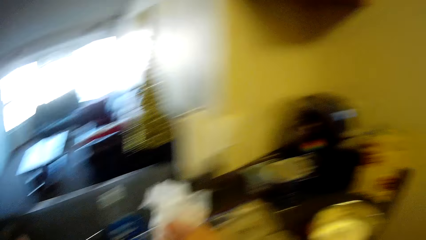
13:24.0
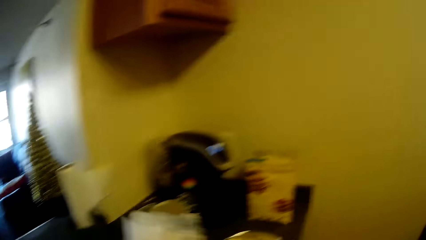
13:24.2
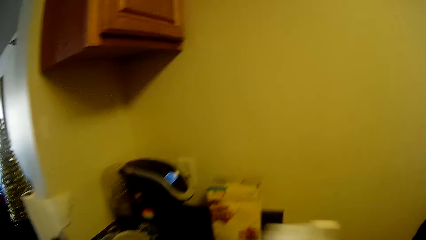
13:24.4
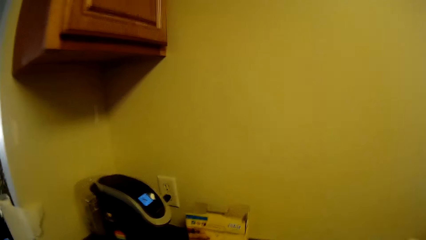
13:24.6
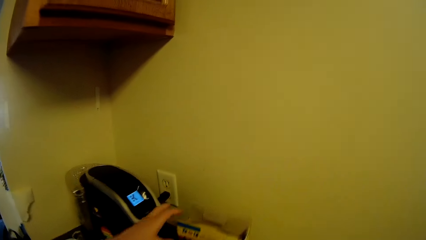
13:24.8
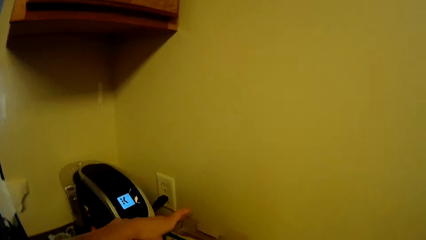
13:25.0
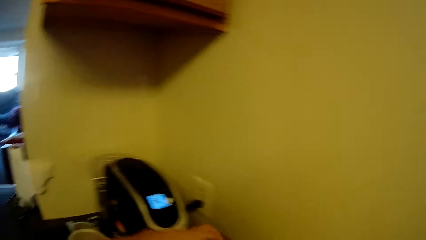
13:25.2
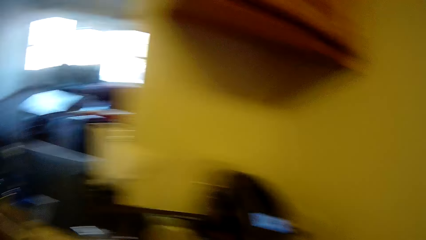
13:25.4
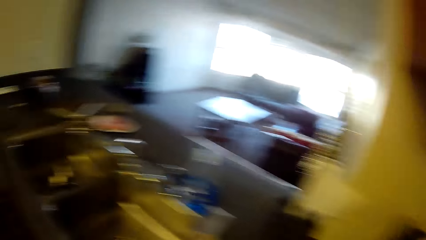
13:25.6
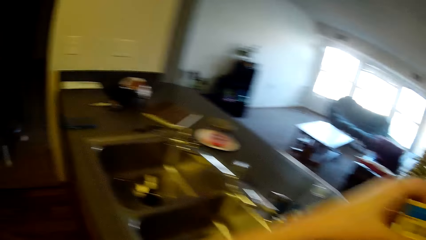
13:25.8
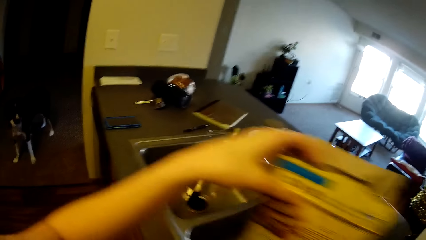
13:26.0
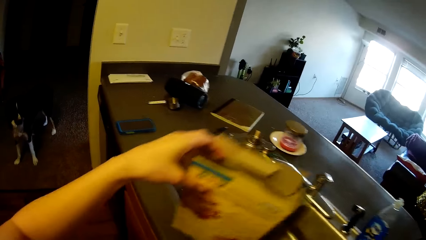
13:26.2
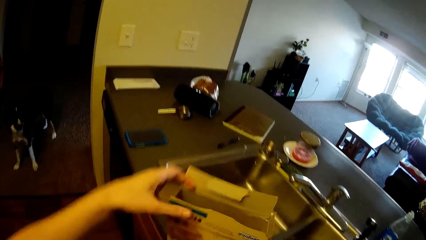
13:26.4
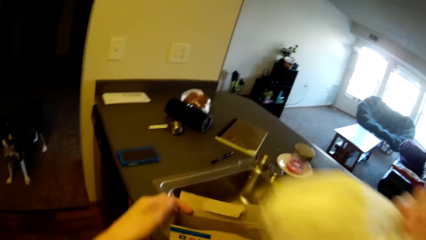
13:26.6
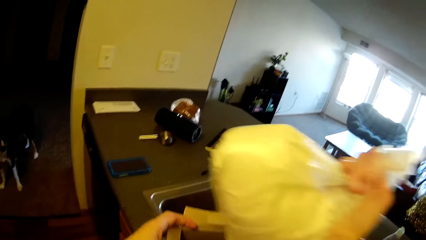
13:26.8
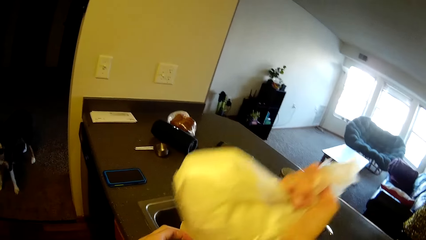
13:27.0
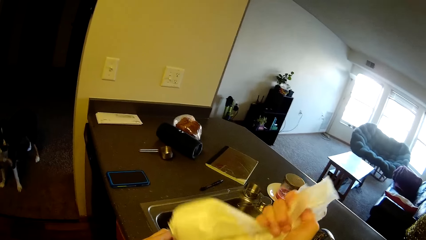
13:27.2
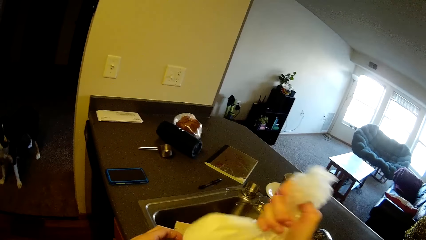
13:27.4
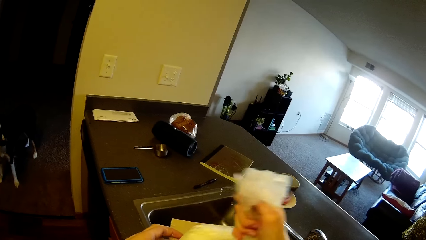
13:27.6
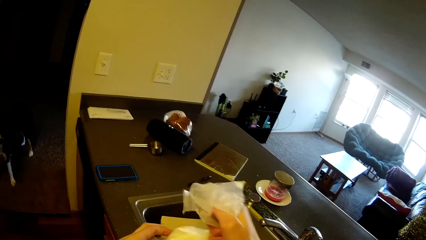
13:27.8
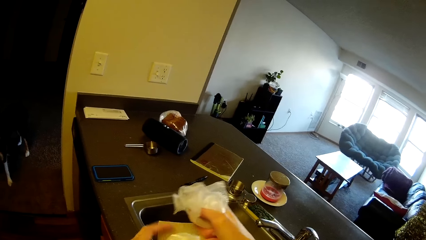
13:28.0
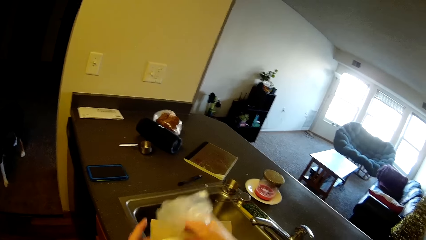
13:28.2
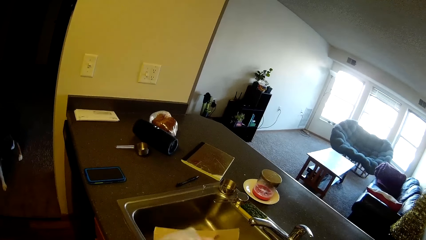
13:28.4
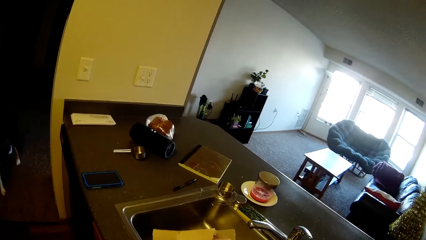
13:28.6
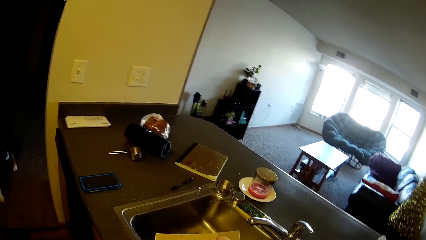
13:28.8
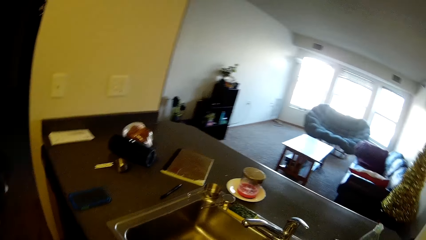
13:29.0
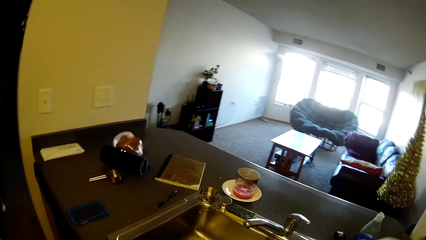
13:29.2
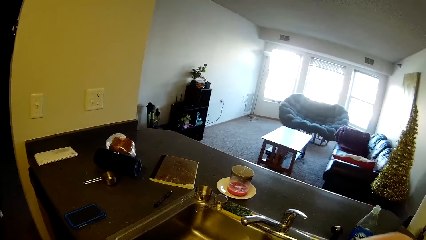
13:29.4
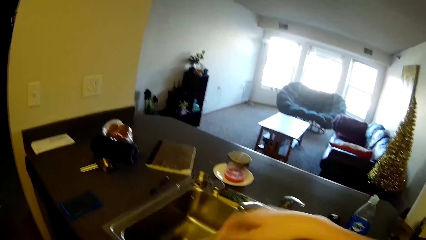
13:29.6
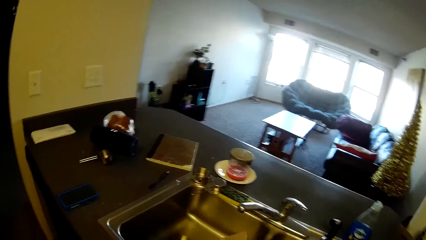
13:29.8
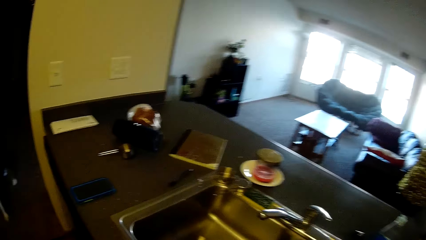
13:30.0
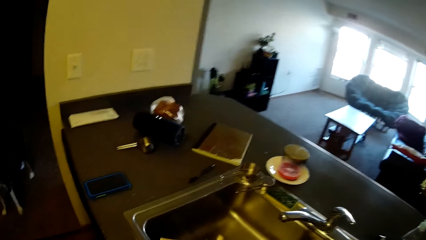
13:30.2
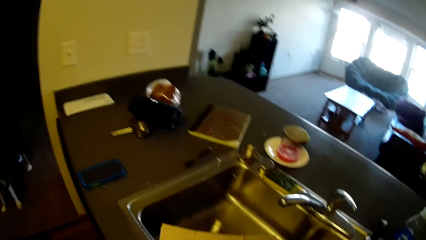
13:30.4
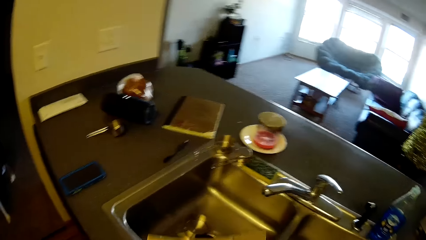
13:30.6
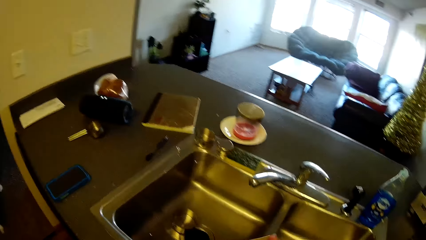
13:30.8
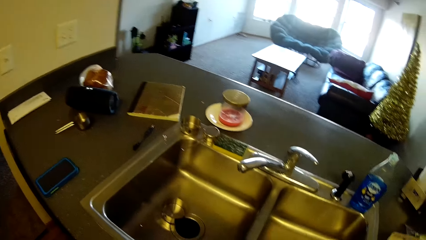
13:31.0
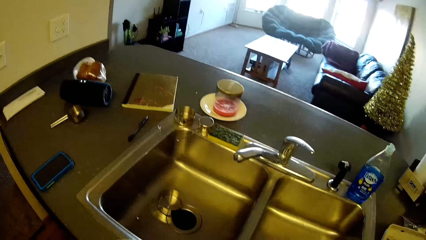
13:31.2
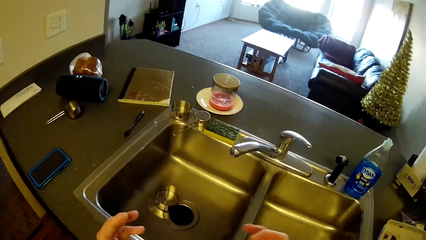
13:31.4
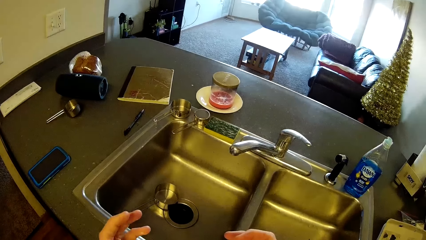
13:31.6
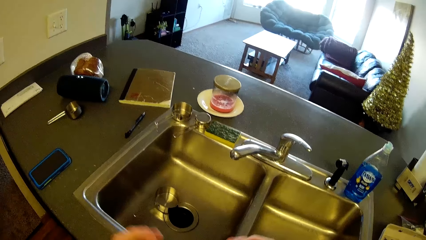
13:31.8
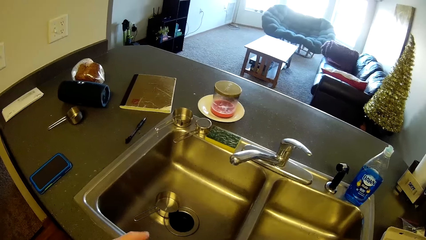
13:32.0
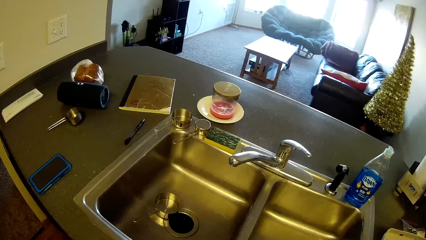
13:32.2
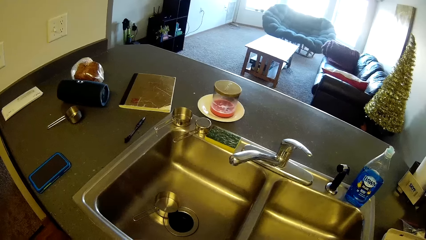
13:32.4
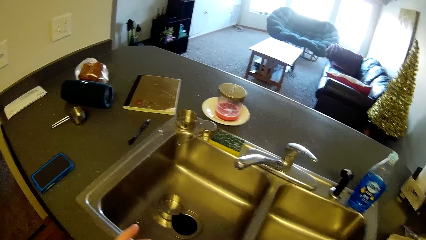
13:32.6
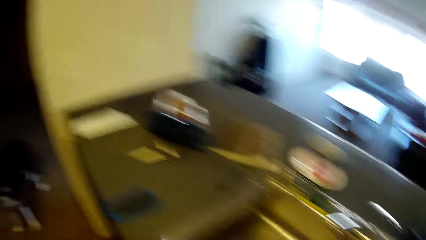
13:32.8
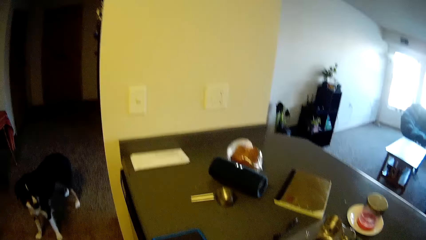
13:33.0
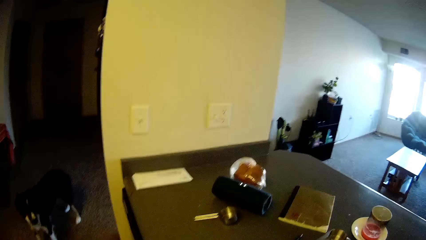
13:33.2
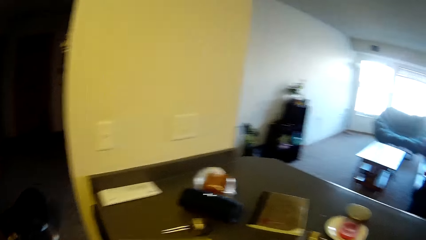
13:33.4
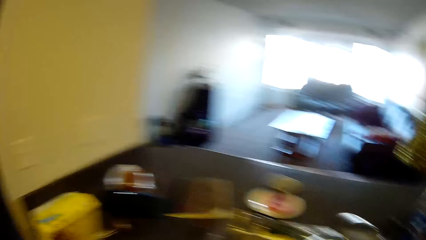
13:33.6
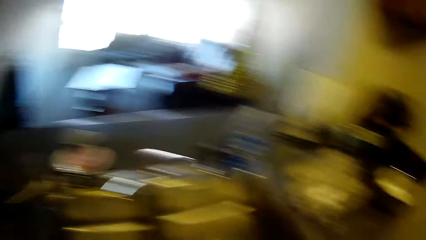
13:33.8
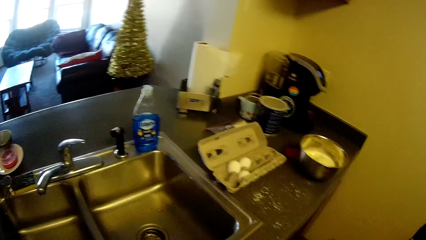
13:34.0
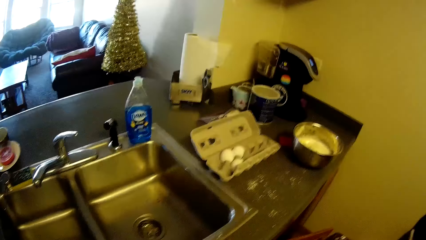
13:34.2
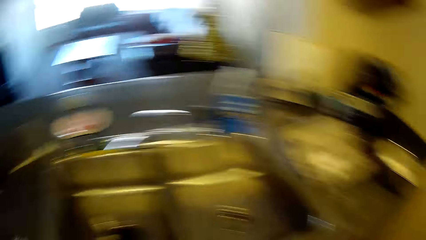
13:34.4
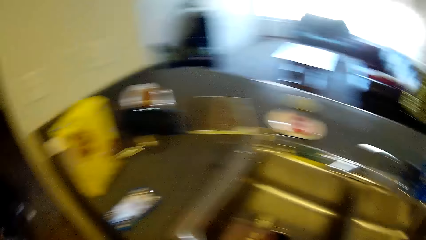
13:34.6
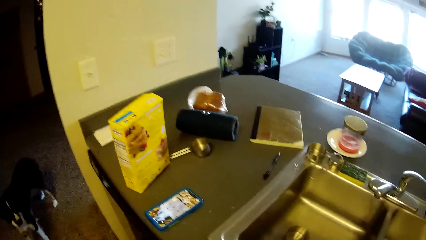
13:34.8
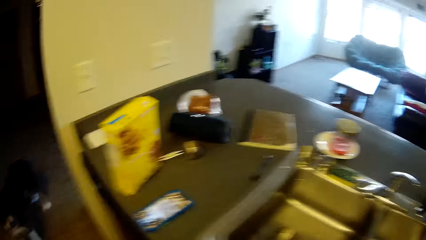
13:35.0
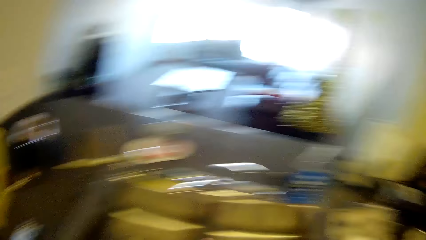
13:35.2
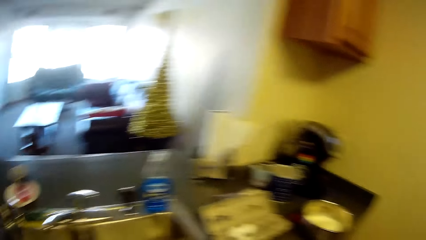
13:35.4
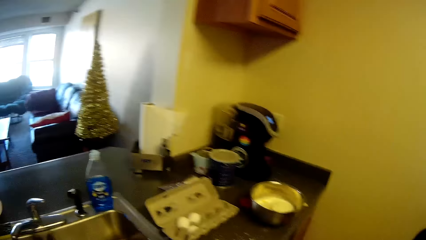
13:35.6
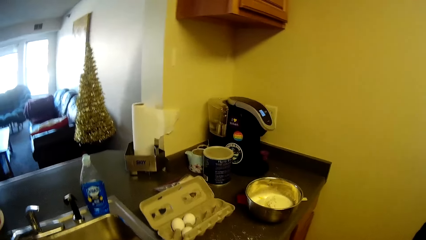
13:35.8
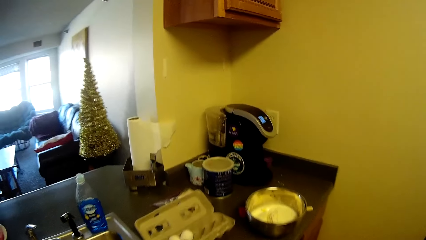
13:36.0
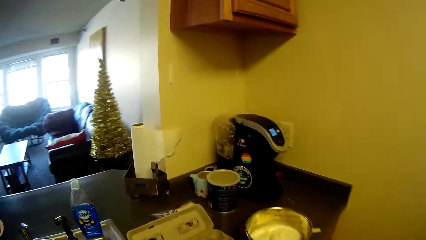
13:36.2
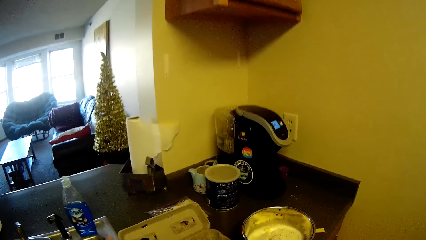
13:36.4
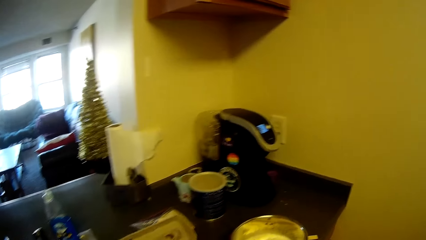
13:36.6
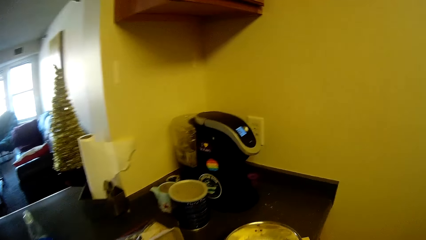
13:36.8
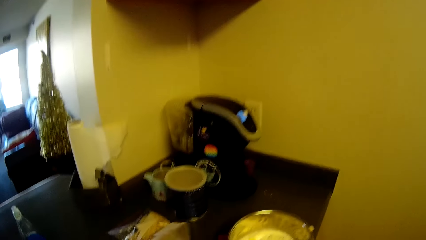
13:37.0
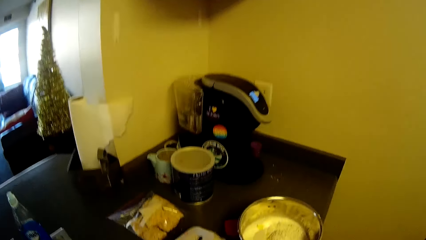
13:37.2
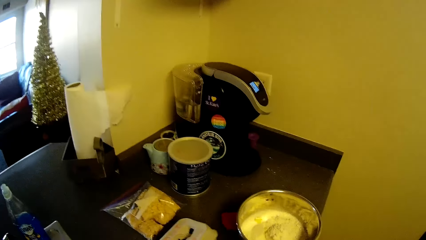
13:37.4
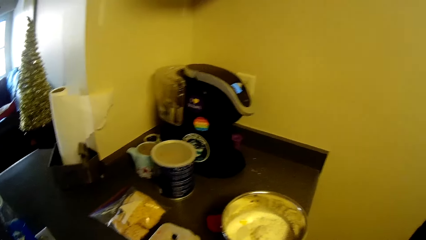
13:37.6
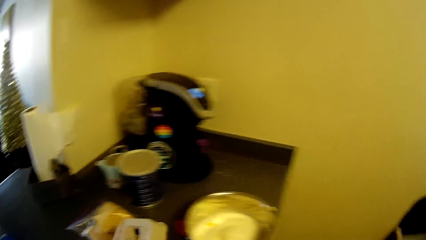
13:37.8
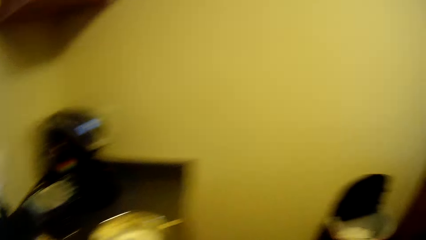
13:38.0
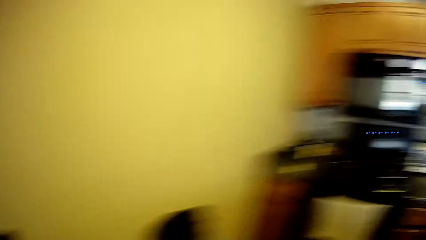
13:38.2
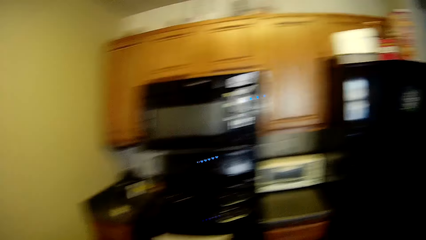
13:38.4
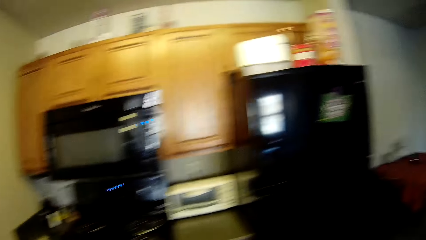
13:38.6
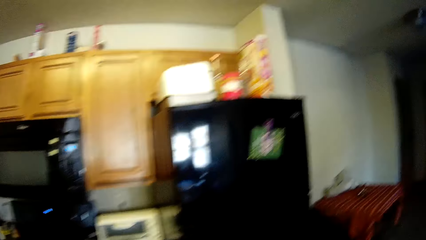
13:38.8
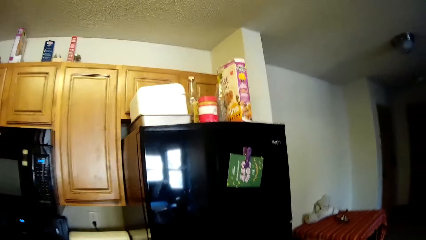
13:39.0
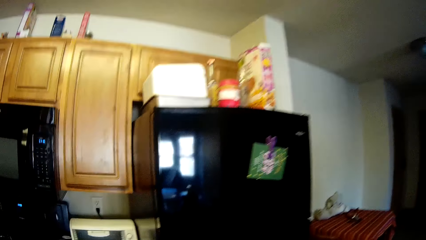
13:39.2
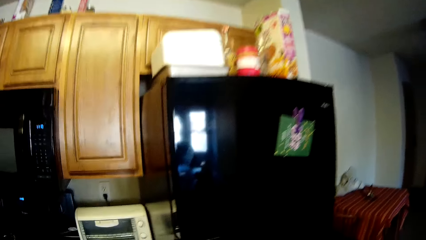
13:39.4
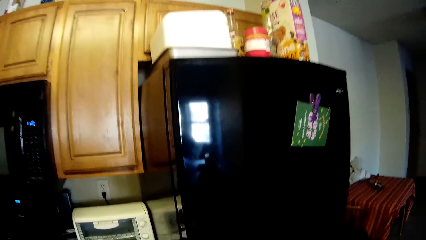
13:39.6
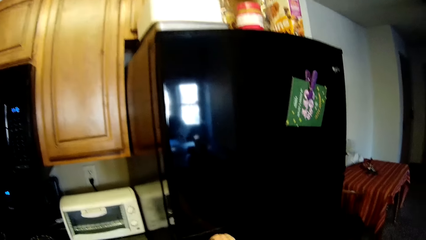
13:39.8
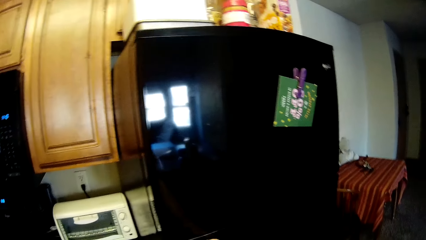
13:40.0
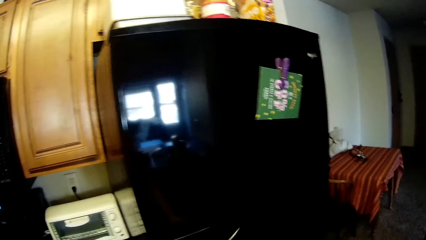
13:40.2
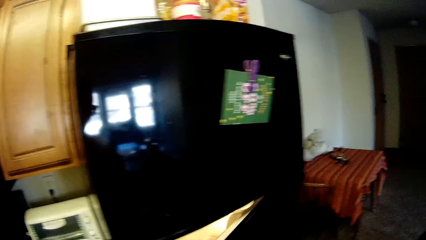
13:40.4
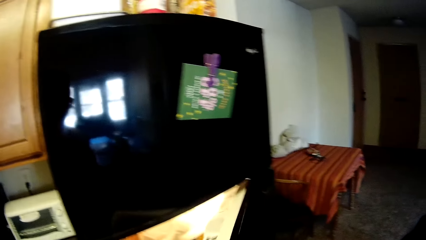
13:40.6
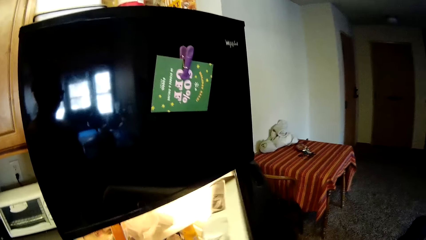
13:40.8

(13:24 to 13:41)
The camera wearer picks the cereal box from the cabinet. She moves the carton of pancakes on the slab. She places the cereal inside the box. She puts the nylon of the pancake mix into the carton of pancakes. She drops the carton of pancakes on the slab. She turns to her left briefly, walks towards the stainless bowl on the slab, and picks the egg tray from the cabinet. She closes the packet of eggs. She turns towards the fridge and opens the refrigerator.
